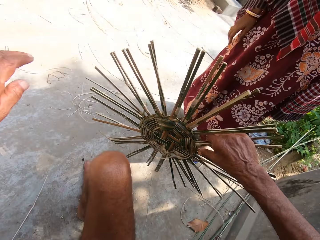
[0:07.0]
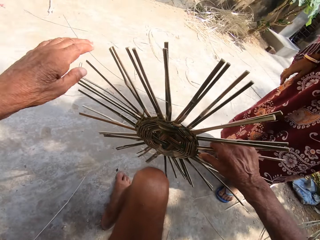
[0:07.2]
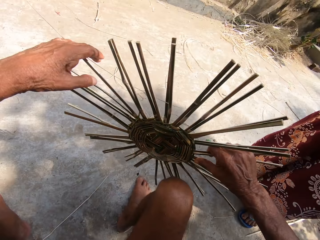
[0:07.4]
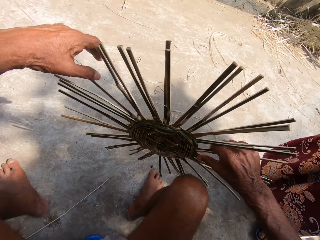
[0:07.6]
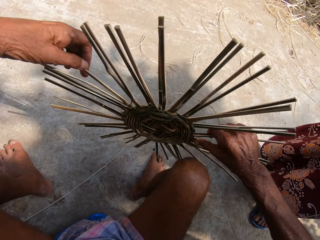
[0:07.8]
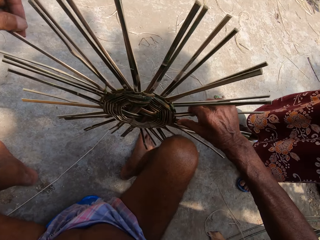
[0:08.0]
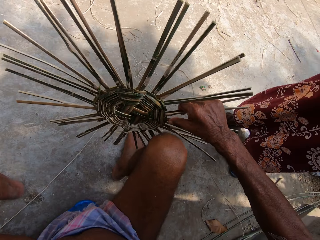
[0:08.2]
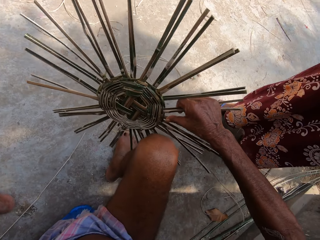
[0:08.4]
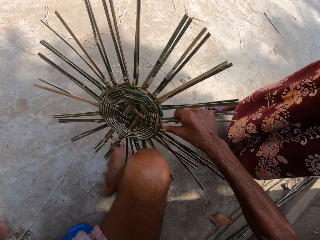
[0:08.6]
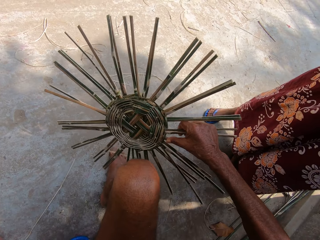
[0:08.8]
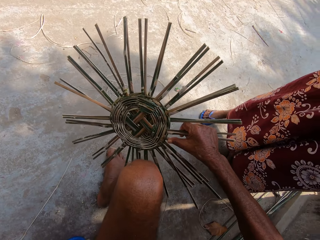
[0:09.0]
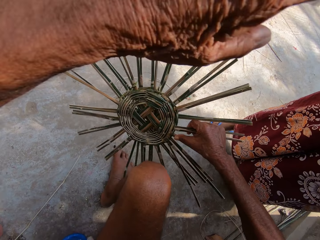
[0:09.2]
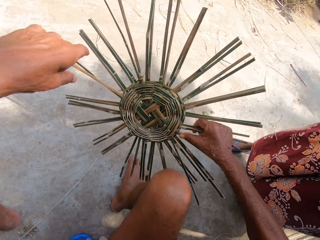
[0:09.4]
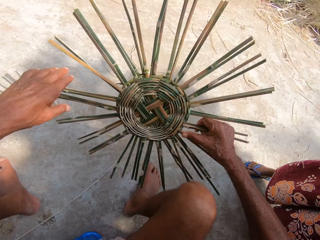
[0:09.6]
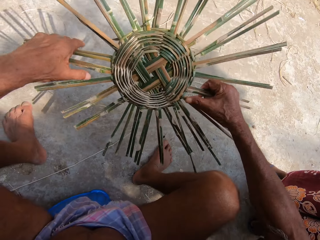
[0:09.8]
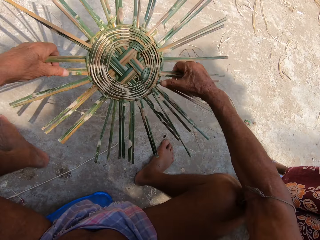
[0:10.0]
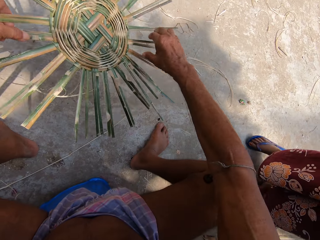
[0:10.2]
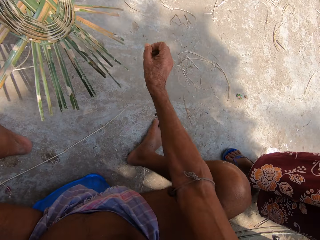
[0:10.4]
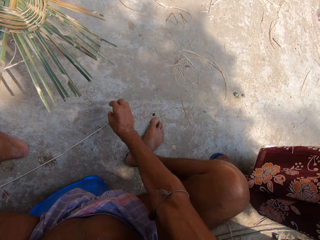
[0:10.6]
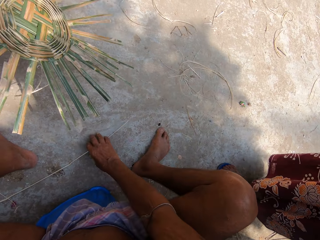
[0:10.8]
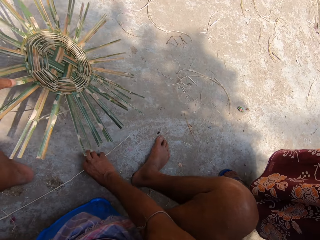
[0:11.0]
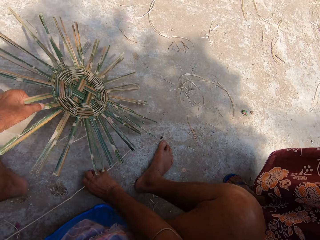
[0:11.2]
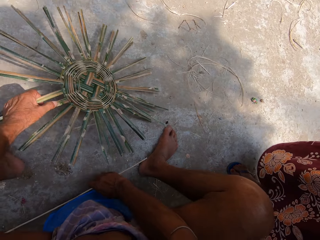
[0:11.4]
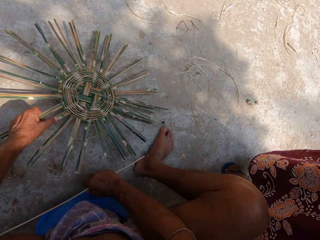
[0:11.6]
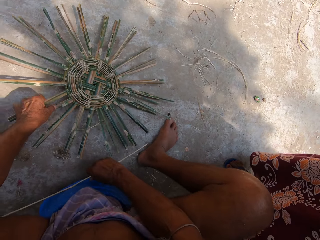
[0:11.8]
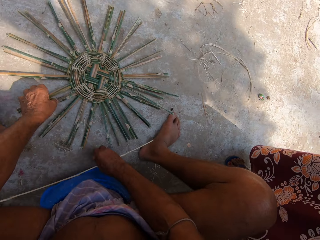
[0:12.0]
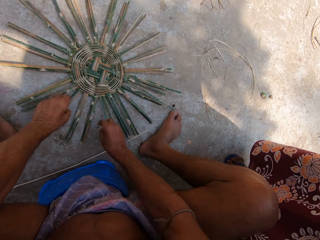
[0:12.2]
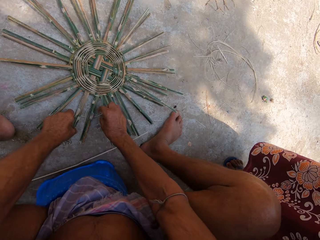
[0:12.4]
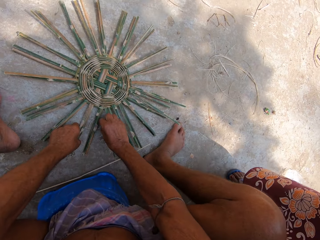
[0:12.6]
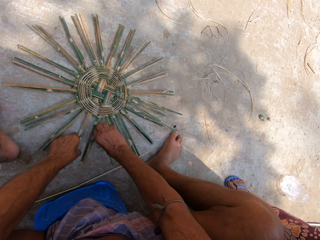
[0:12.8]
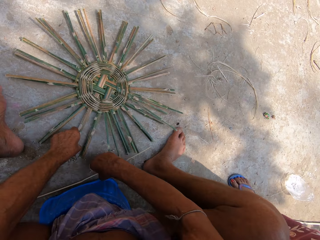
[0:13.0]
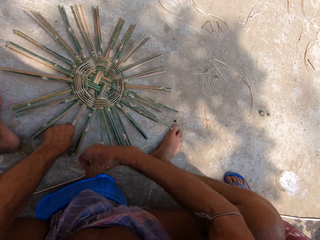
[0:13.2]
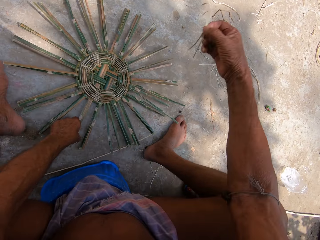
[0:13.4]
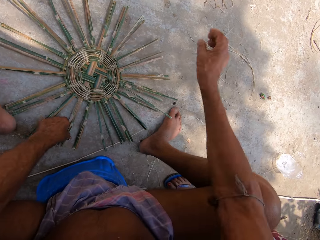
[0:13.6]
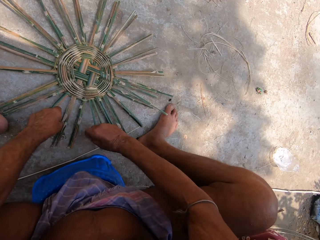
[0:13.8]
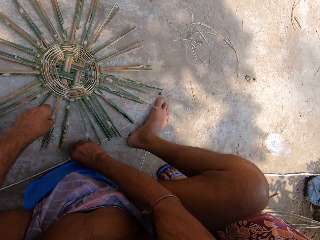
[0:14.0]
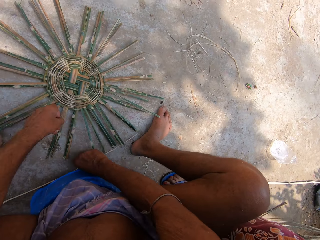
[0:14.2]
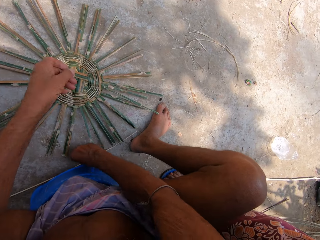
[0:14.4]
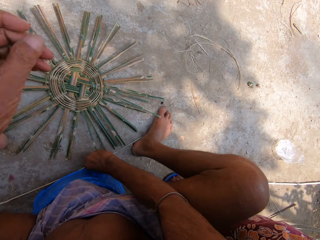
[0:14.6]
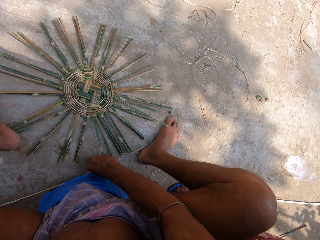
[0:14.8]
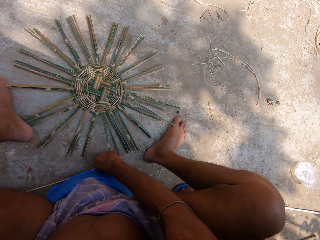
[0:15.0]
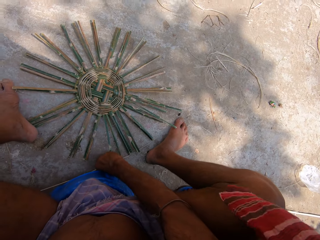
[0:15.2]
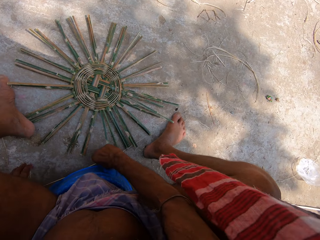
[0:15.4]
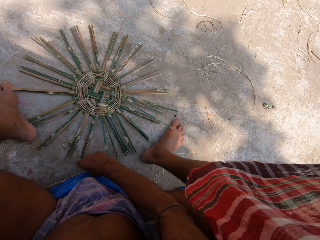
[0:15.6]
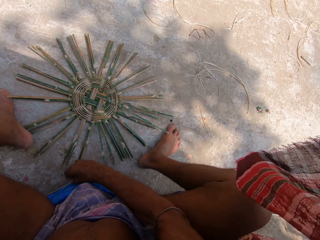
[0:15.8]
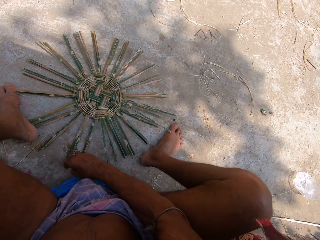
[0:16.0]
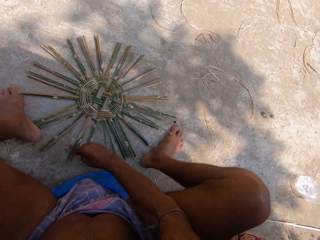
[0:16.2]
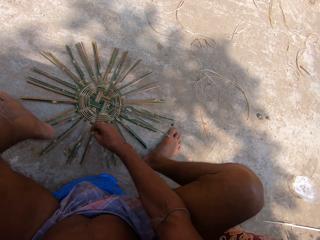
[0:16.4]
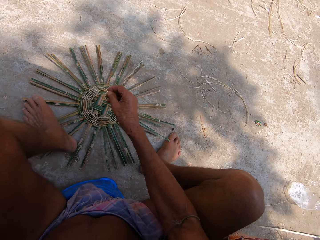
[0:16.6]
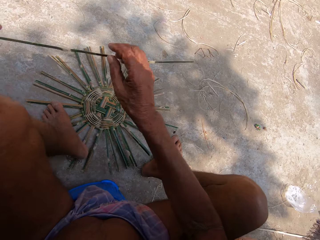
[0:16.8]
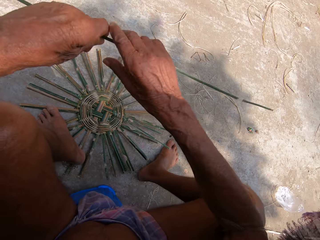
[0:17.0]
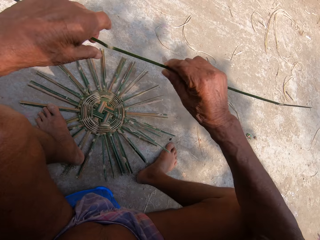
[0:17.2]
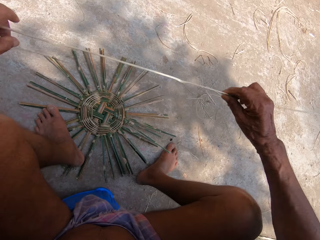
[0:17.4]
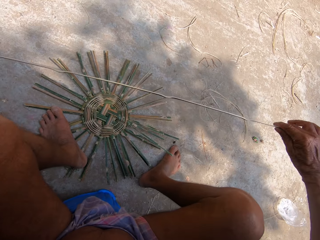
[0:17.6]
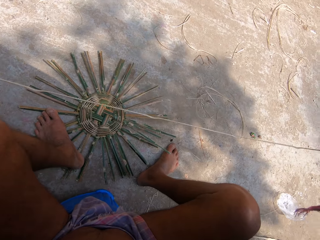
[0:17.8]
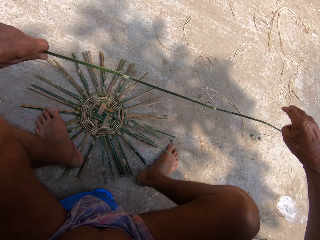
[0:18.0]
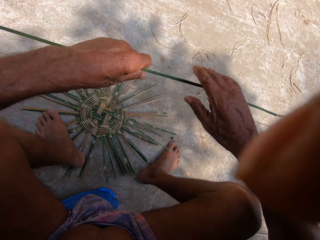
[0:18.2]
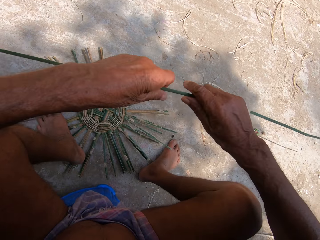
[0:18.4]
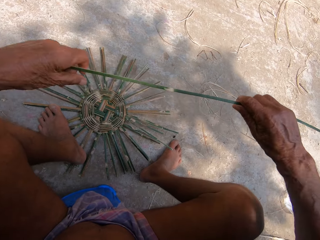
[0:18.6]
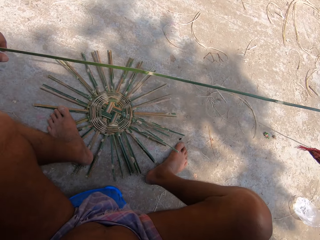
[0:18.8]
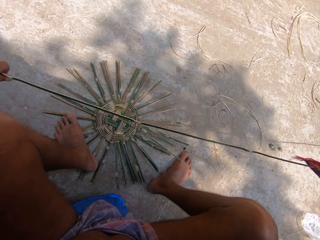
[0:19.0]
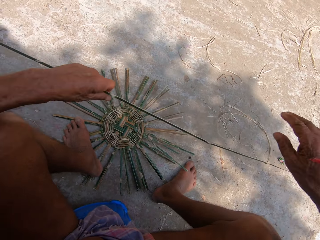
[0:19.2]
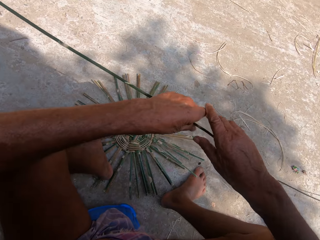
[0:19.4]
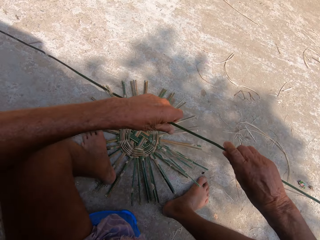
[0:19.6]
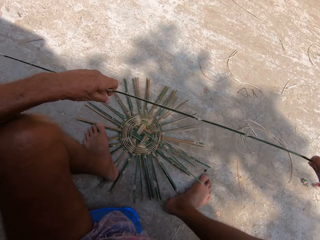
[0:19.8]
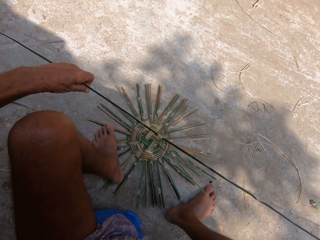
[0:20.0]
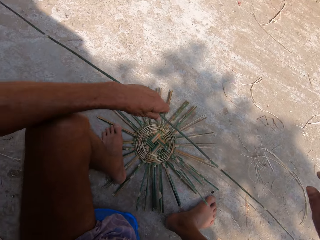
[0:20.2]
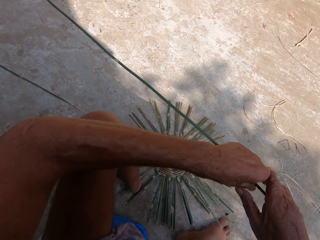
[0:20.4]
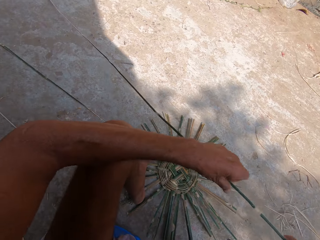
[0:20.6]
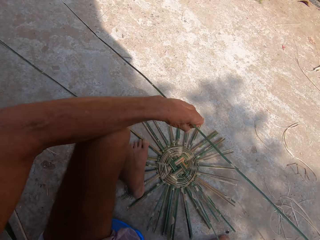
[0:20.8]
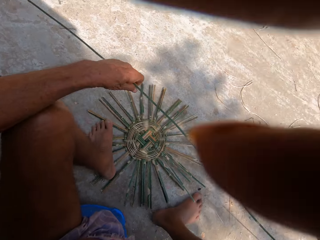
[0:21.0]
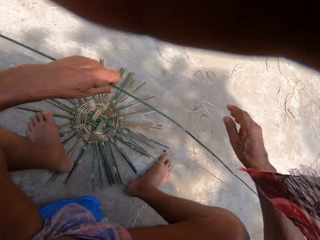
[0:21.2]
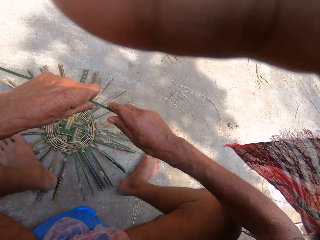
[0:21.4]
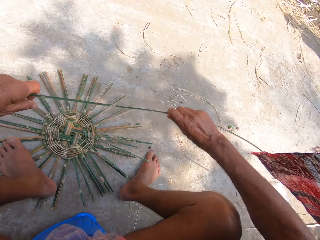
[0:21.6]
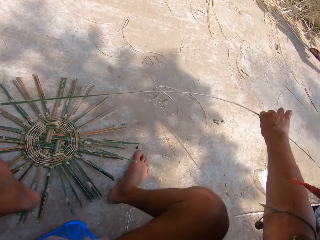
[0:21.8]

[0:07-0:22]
The camera wearer picks a bamboo string or sisal from the basket frame in his right hand with his left hand. He throws the bamboo string on the ground with his left hand. He passes the basket frame from his right hand to his left hand. He adjusts a bamboo strip on the ground with his right hand. He touches the sisal. He places the basket frame on the ground with his left hand. He removes another bamboo string from the basket frame on the ground with his right hand, adjusts the basket frame on the ground with his left hand, and throws the bamboo string on the floor with his right hand. He picks up the sisal. He picks up the bamboo strip from the ground with his left hand. He places his left leg on the basket frame on the ground. He adjusts the bamboo strip with both hands. He pulls the sisal. He talks to a girl.

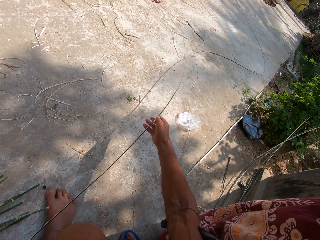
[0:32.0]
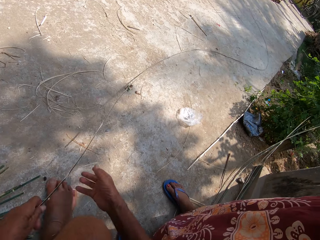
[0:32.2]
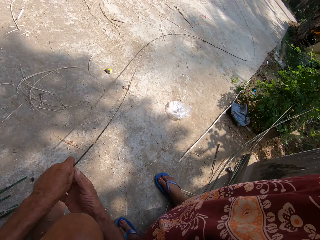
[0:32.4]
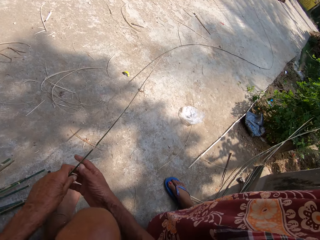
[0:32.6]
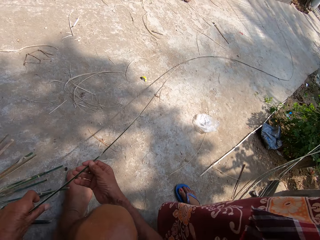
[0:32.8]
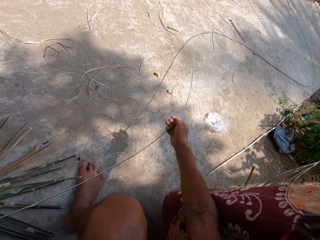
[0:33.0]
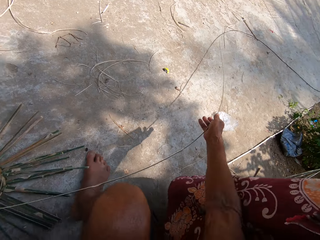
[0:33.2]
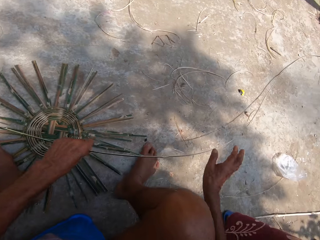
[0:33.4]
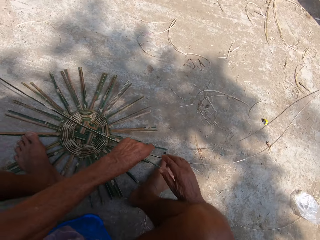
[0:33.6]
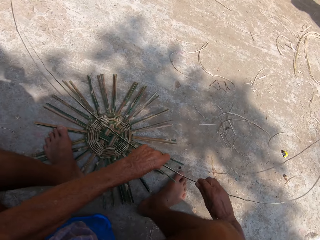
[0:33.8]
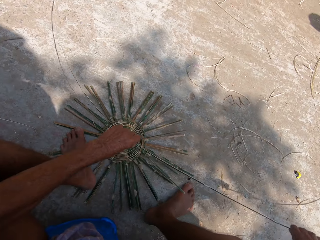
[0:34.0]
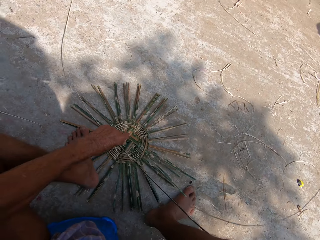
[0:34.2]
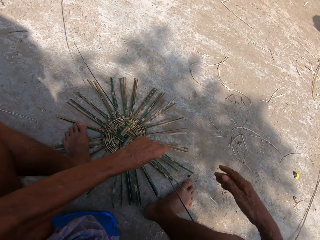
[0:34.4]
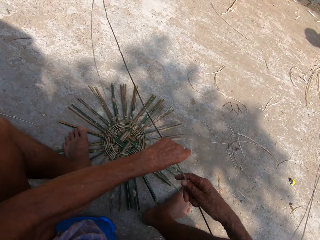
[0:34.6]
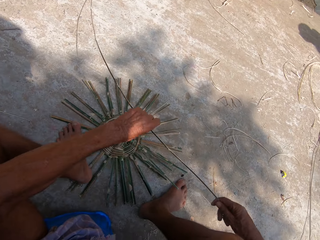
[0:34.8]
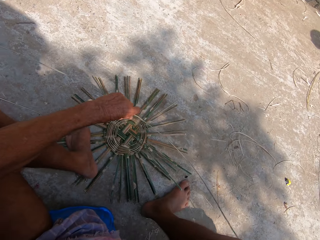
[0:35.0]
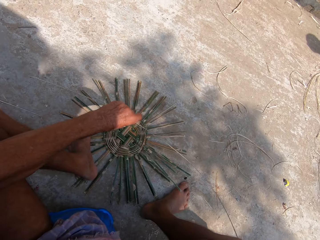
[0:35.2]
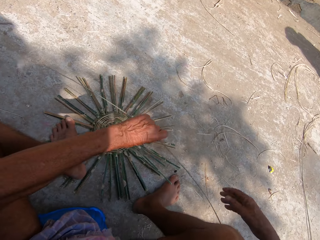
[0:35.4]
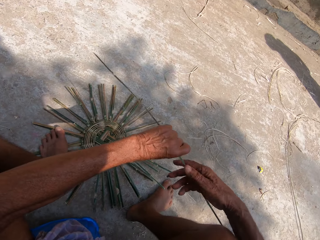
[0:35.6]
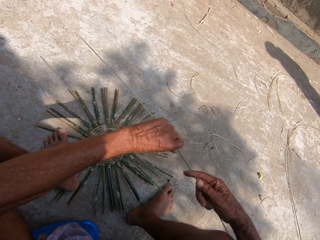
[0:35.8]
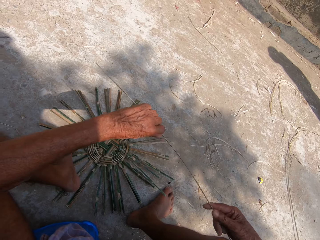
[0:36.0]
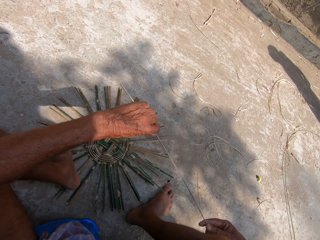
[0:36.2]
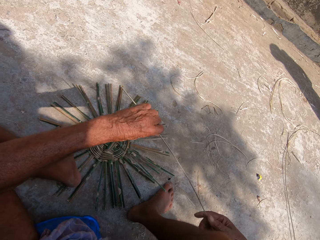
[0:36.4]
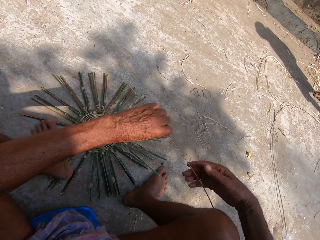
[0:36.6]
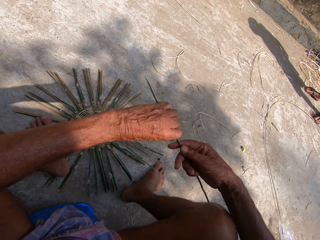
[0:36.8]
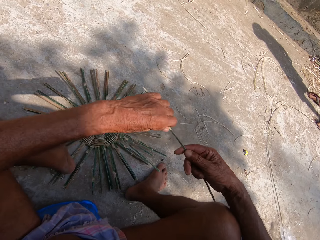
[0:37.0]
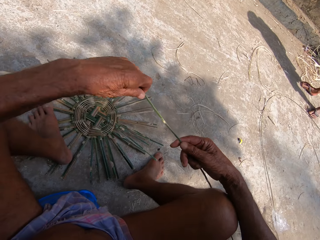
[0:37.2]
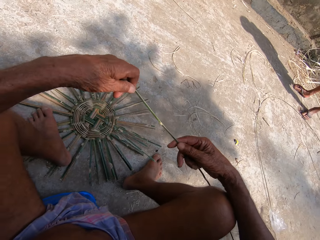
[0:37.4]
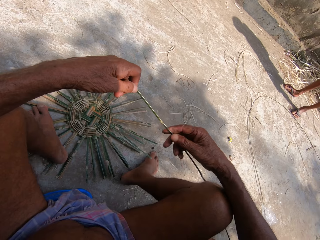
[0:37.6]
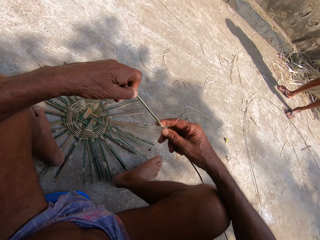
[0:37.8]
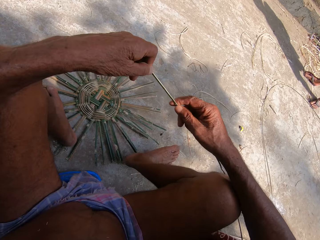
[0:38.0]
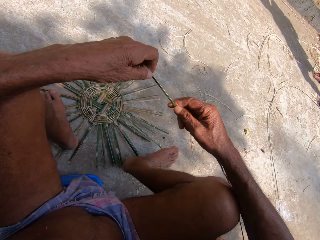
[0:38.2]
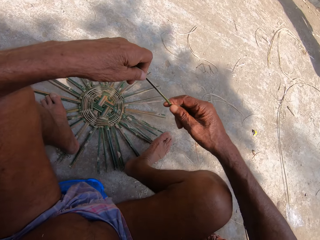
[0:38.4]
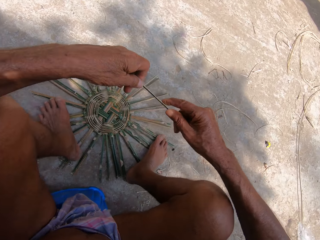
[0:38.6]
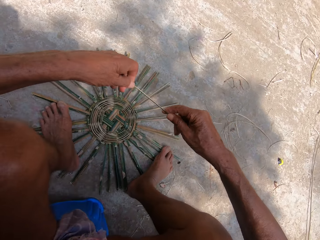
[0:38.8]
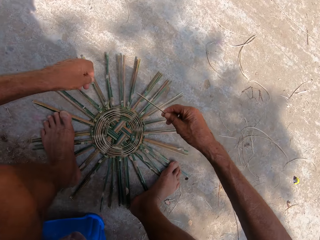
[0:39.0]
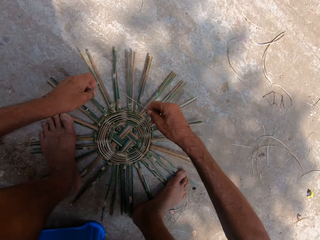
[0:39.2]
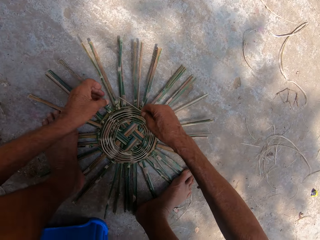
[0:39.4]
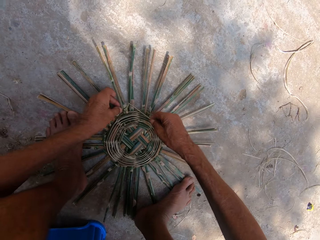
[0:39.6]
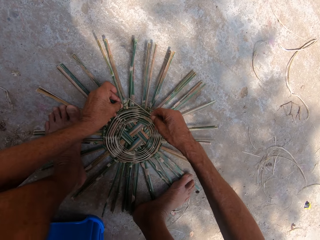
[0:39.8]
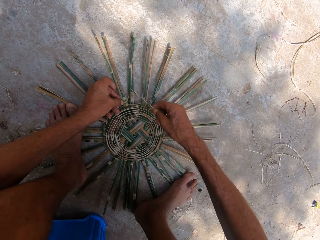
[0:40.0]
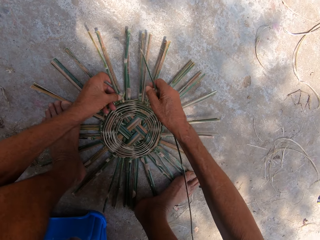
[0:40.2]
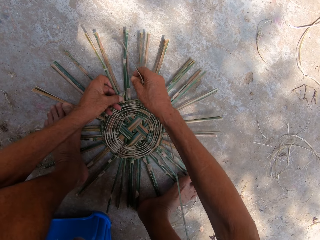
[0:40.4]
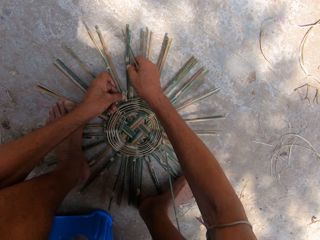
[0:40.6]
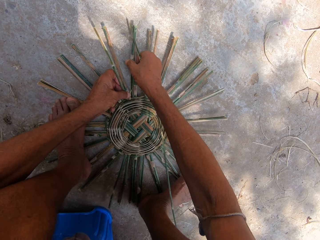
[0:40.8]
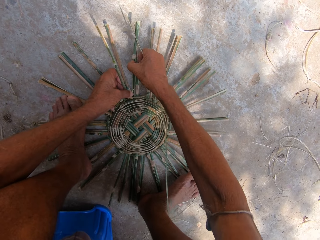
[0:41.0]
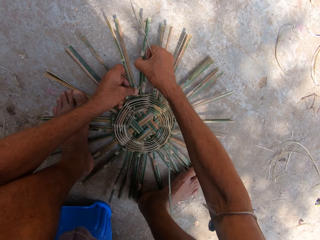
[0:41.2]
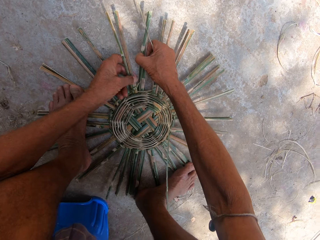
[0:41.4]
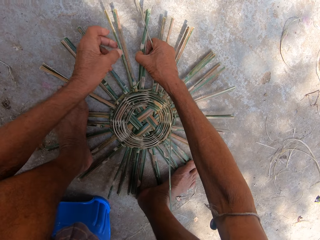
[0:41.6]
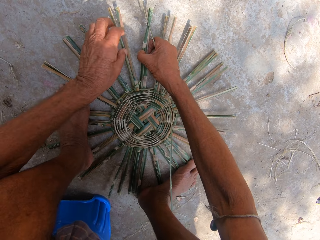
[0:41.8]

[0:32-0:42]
The camera wearer looks at the sisal. He places his right leg on the basket frame on the ground. He adjusts the basket frame on the ground with both hands. He holds something.
